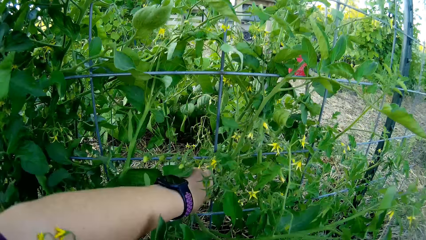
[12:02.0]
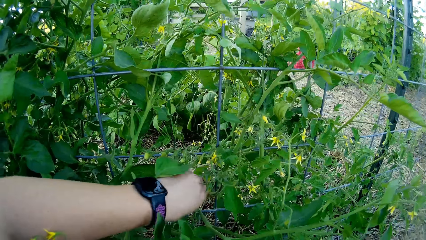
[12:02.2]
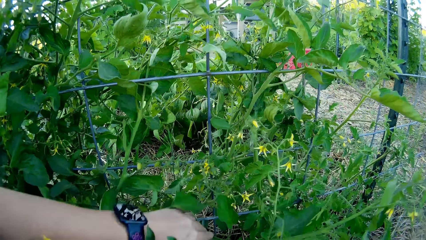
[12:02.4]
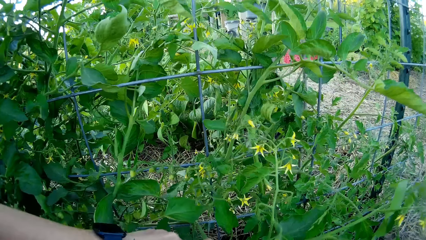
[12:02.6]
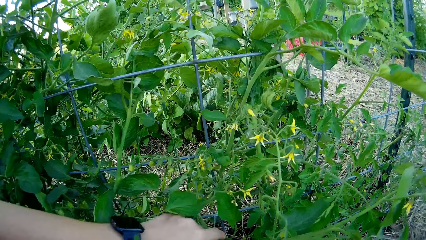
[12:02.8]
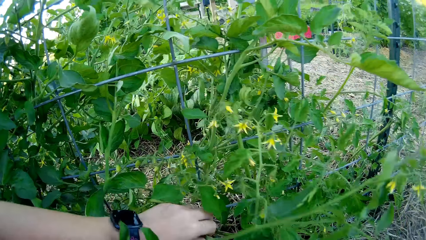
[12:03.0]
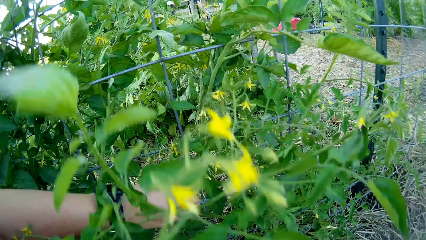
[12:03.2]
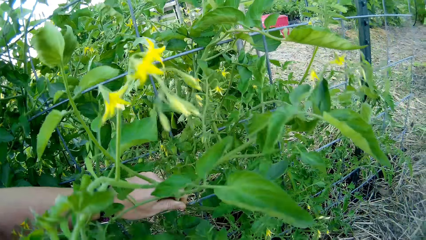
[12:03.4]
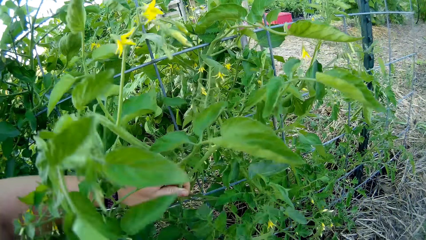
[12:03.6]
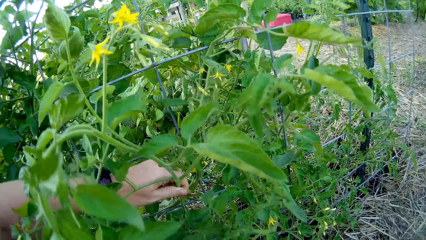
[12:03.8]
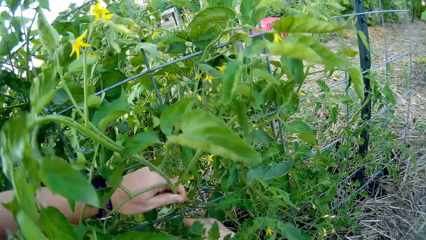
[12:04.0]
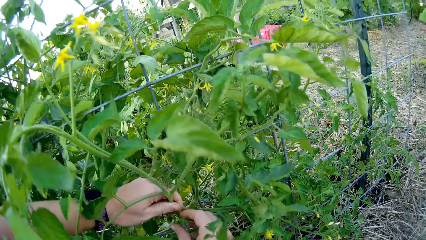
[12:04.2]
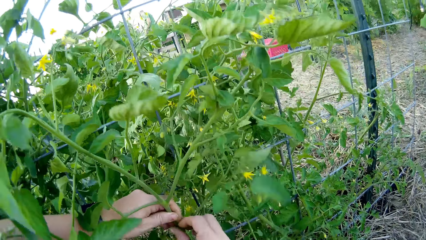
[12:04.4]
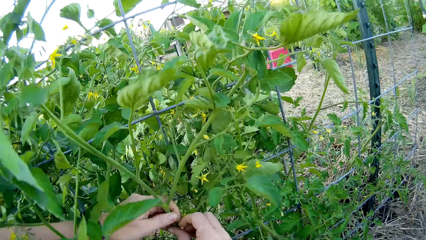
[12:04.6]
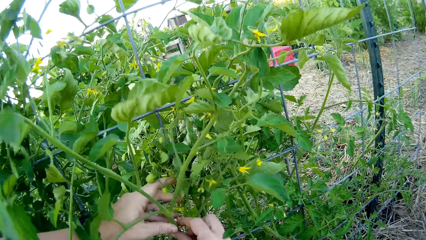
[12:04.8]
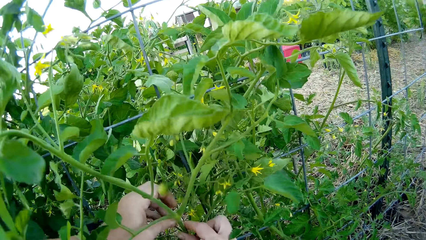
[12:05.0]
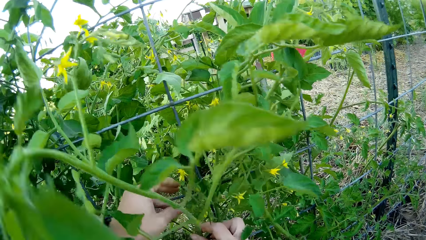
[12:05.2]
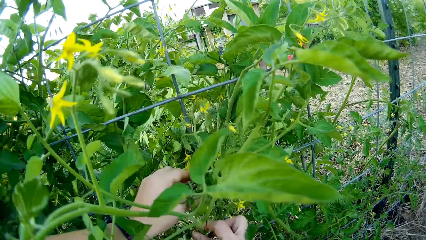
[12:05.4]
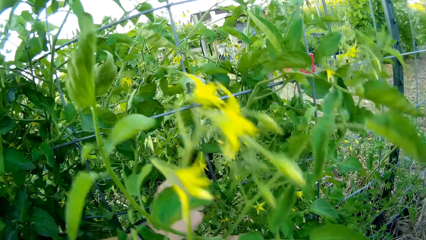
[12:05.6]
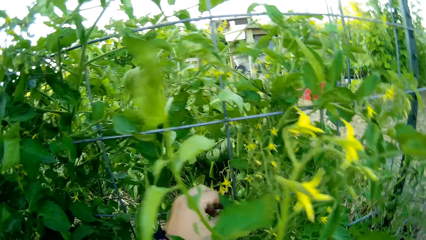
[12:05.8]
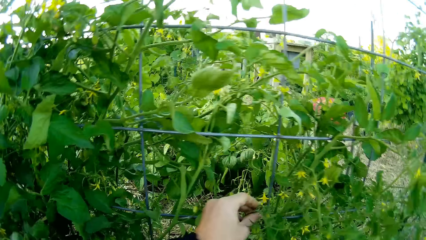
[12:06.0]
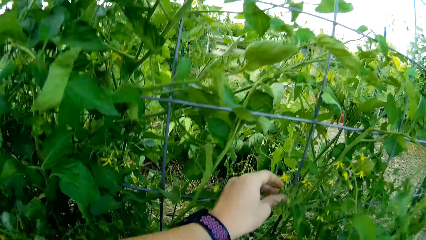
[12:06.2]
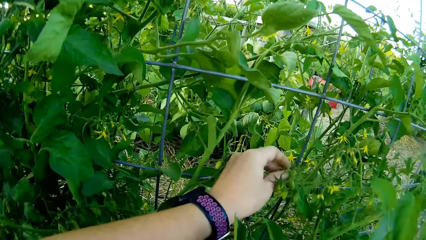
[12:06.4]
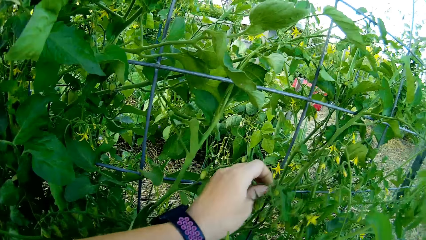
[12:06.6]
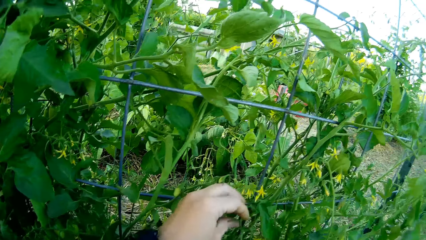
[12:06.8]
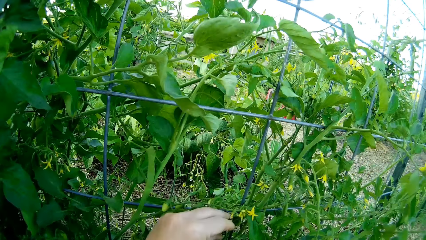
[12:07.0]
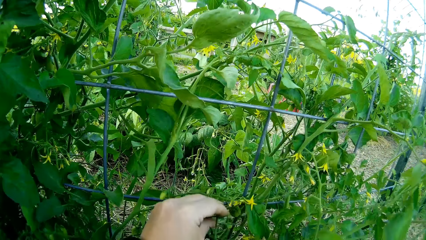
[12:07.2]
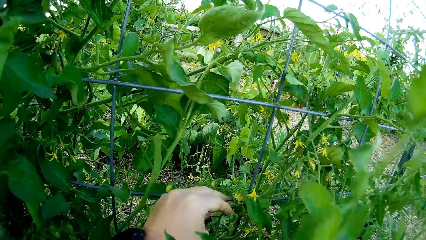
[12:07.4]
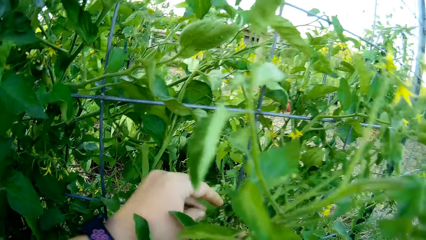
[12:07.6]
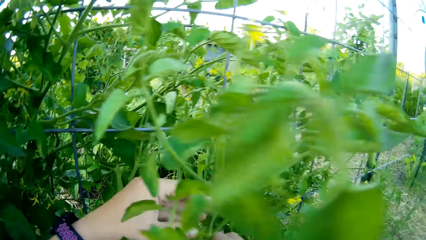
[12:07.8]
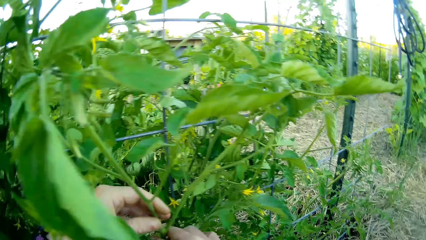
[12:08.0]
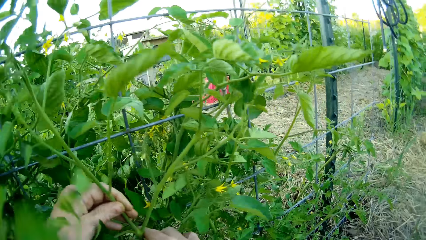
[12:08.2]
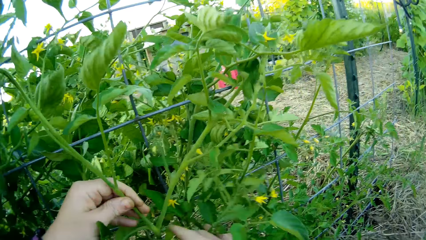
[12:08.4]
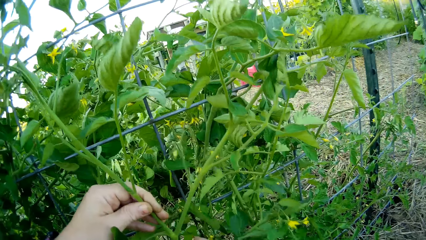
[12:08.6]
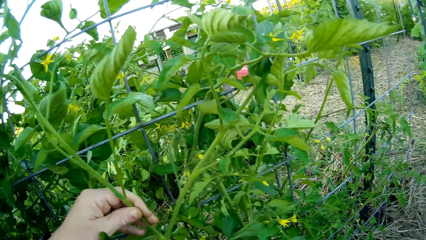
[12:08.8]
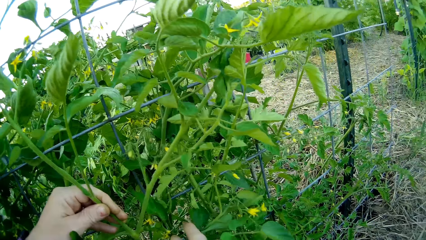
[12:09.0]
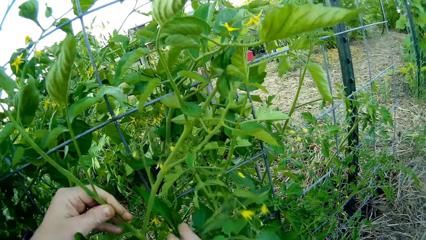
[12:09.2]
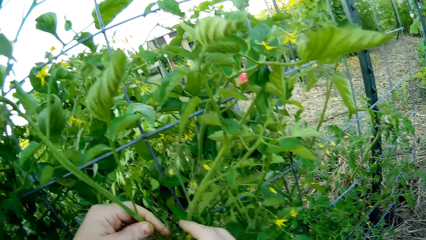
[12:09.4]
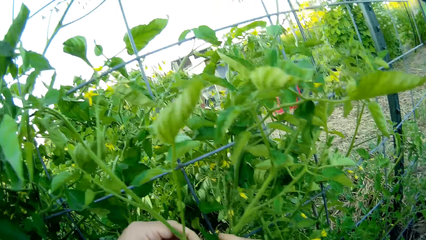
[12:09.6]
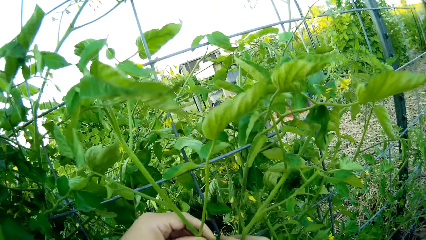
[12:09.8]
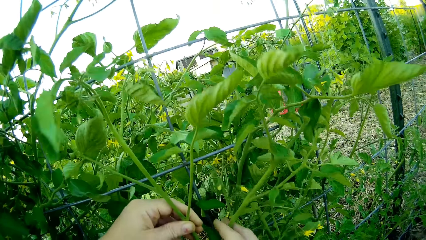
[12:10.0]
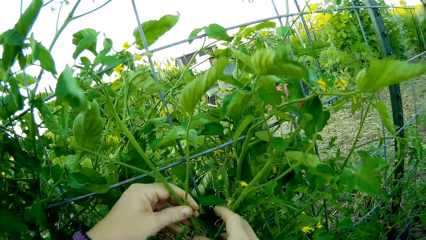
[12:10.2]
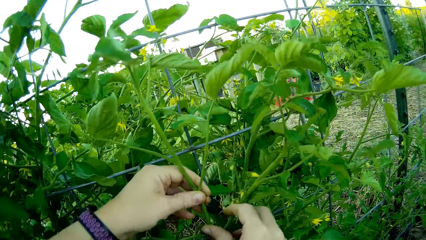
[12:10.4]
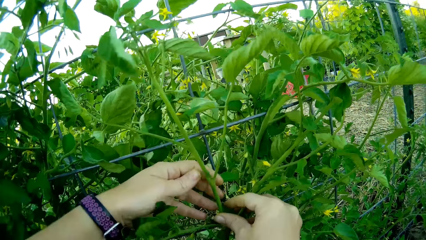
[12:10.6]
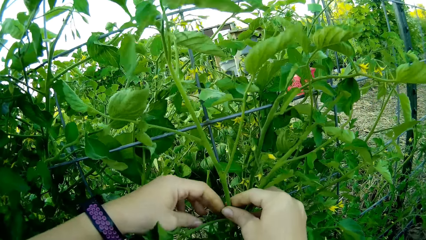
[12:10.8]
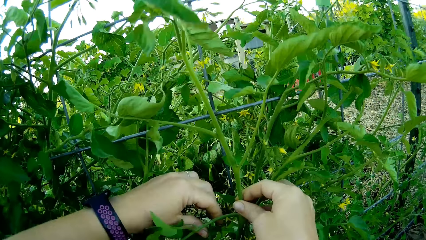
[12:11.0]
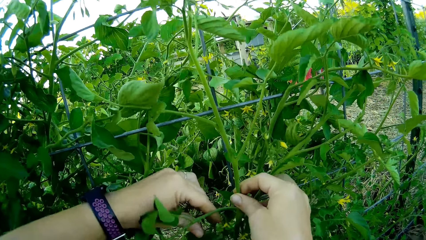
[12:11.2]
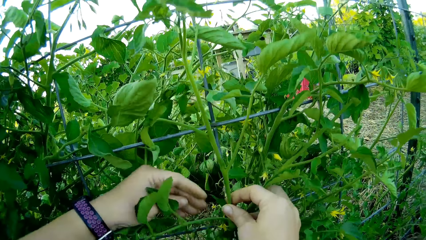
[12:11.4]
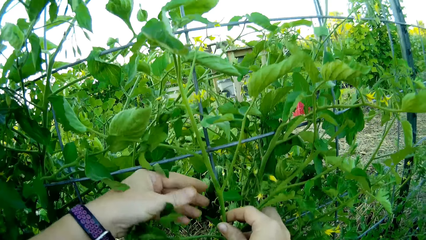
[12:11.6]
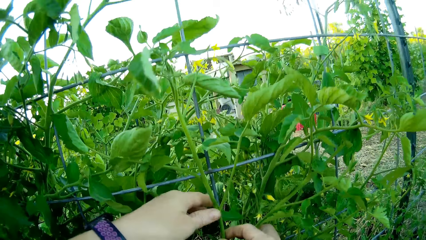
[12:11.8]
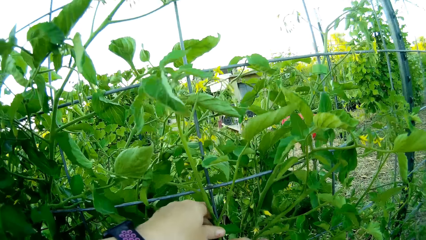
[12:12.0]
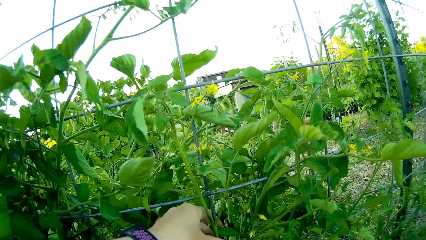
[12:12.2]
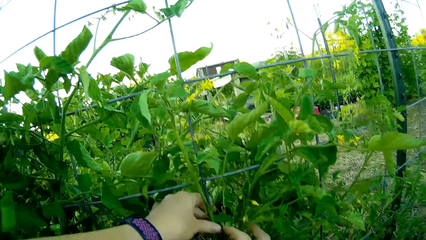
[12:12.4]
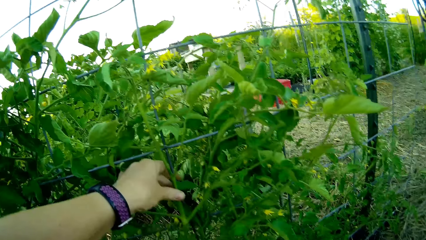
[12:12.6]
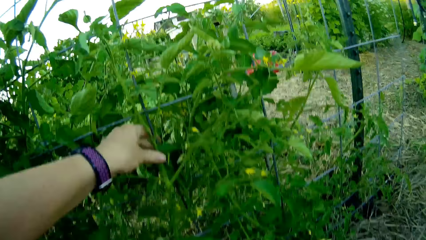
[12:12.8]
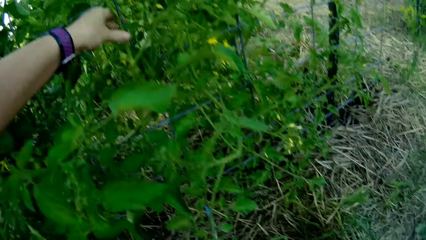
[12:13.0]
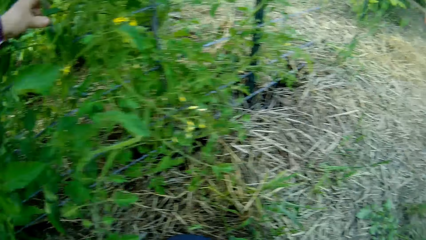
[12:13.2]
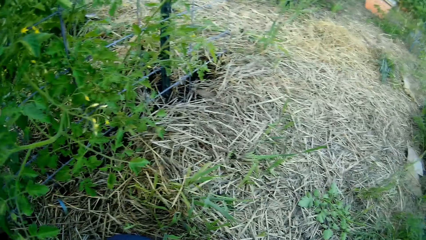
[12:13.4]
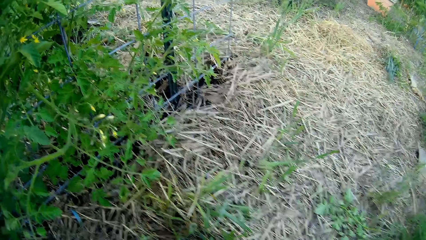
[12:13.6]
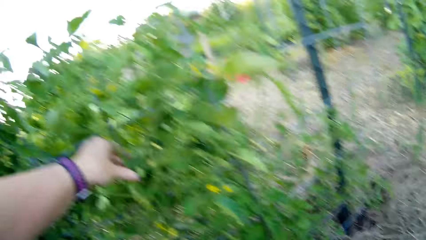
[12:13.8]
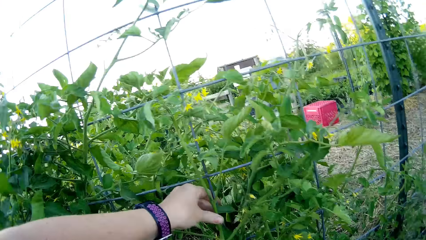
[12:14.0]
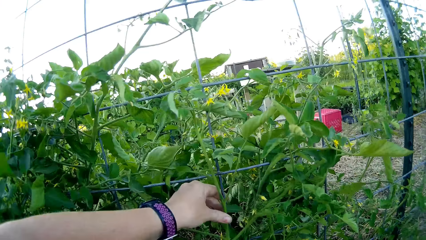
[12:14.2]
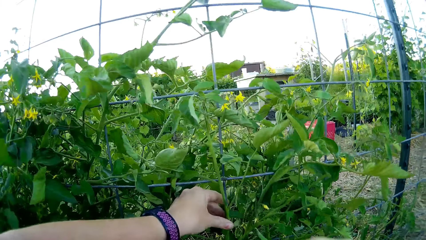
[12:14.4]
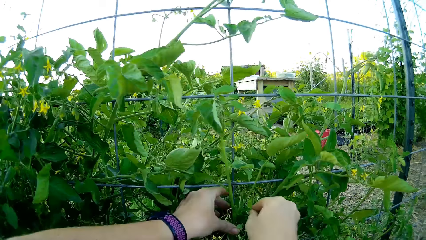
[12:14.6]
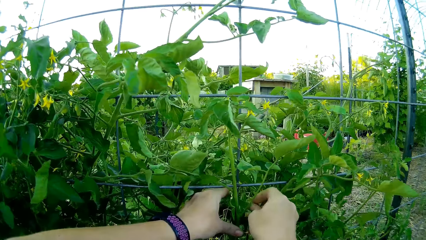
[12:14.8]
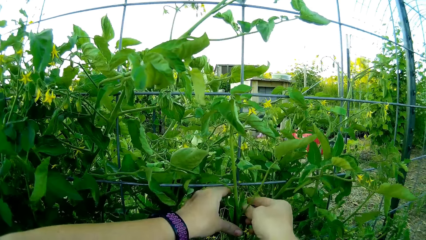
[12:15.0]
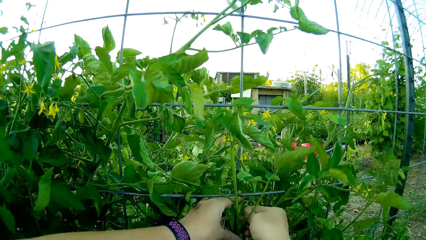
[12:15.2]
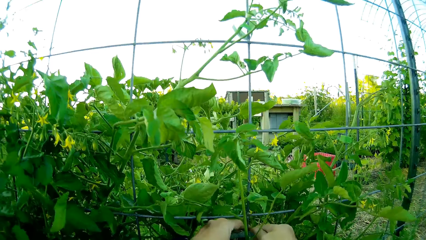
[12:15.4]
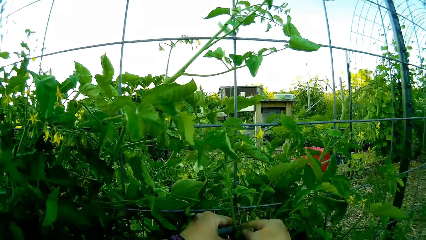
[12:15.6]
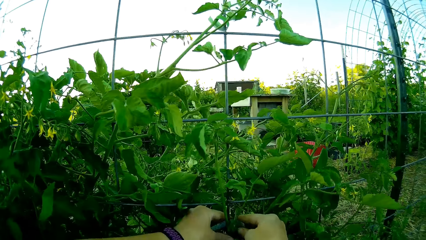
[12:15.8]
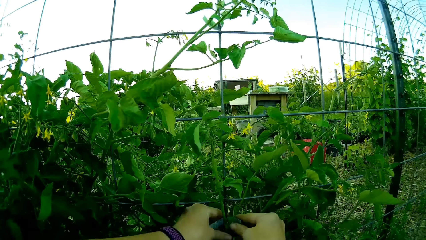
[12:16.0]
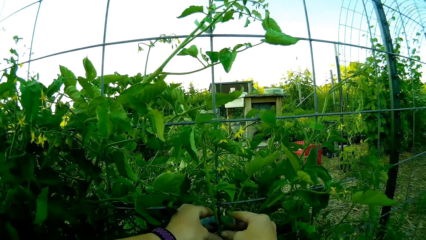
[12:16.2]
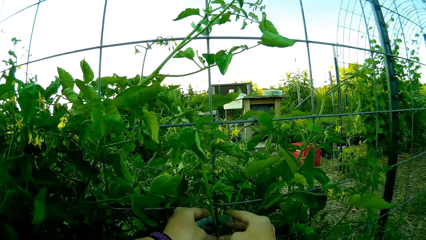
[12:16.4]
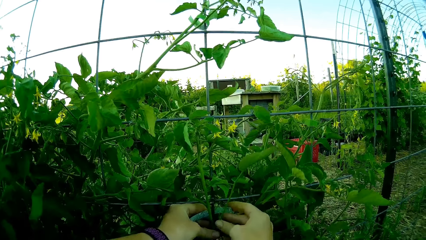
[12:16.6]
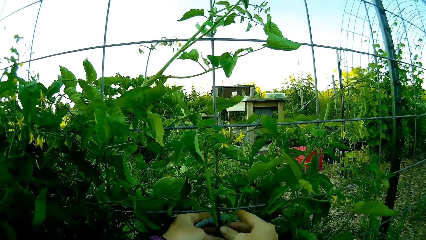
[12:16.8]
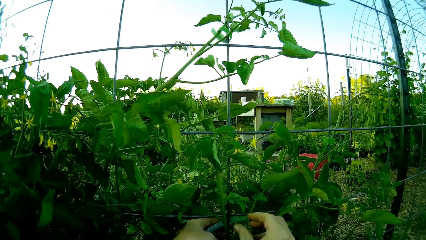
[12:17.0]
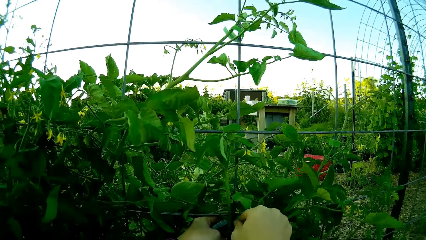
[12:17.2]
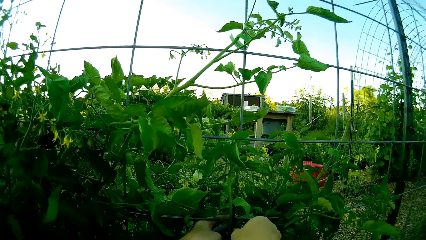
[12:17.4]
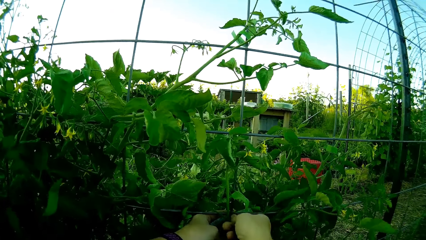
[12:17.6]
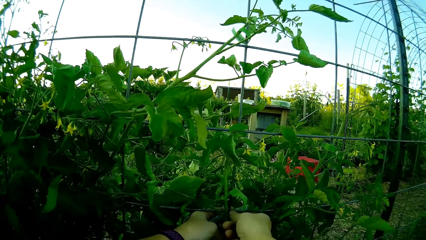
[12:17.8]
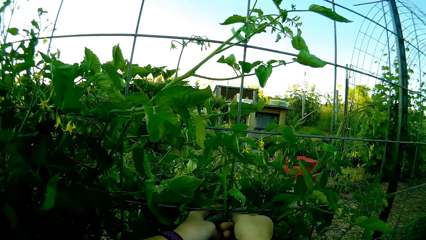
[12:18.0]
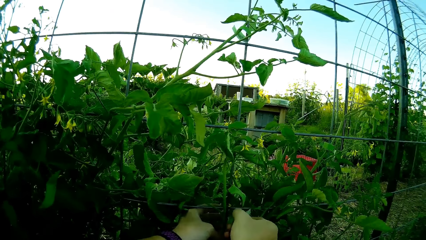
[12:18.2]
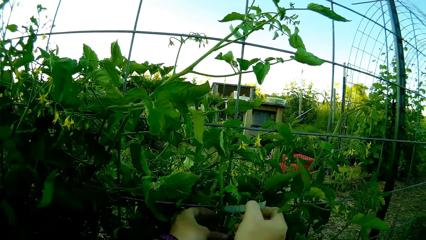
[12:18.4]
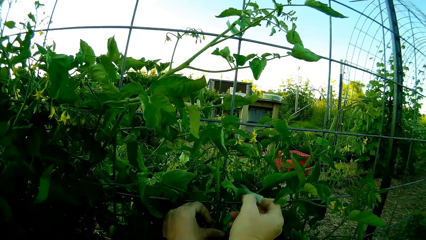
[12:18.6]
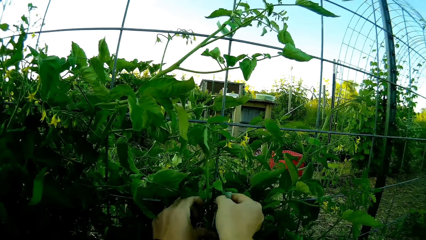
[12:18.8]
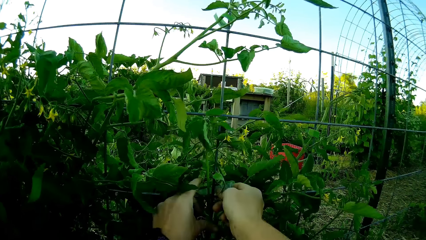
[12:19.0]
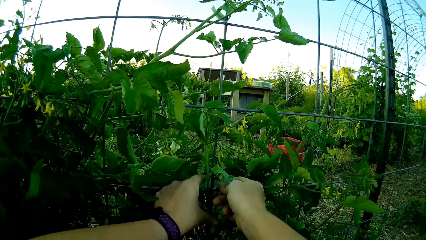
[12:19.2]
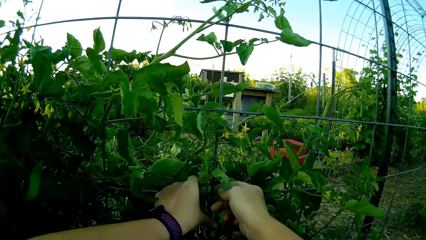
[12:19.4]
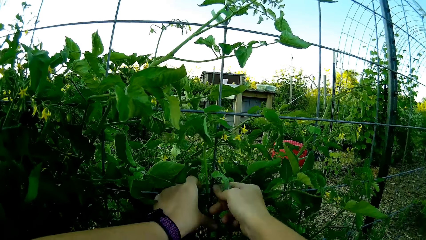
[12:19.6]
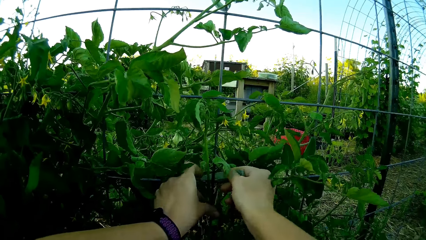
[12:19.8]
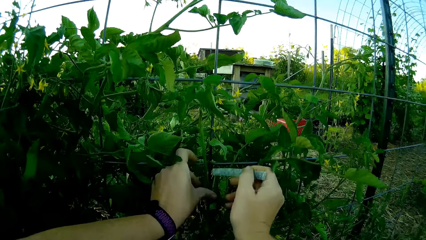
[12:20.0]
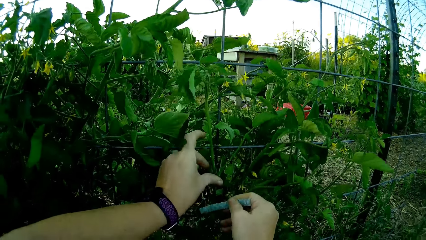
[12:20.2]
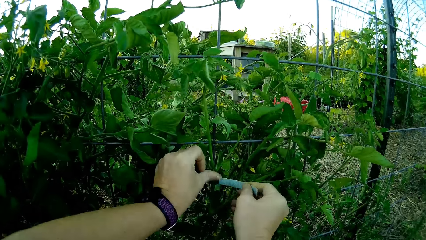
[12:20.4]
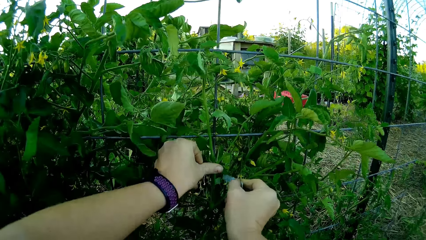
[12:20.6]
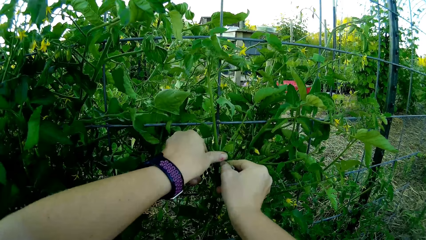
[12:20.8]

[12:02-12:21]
The camera wearer moves the sellotape on the plant. They tie the tomato plant on the mesh with the cello tape.
